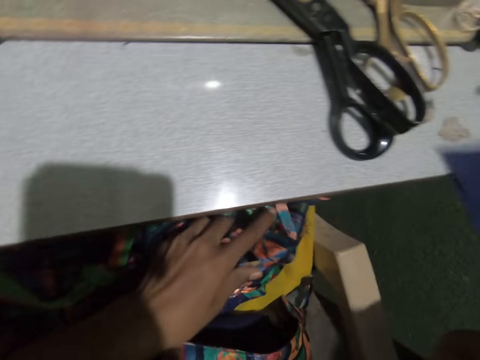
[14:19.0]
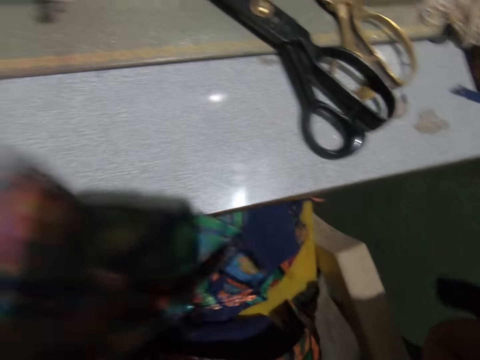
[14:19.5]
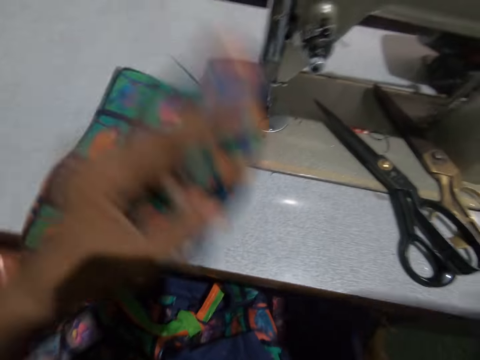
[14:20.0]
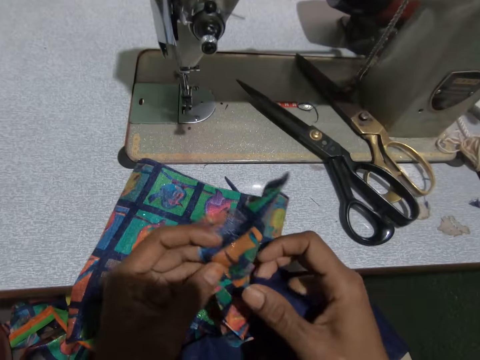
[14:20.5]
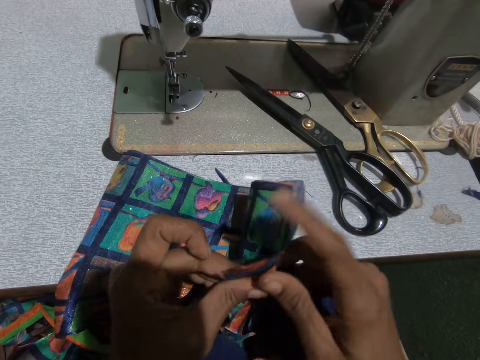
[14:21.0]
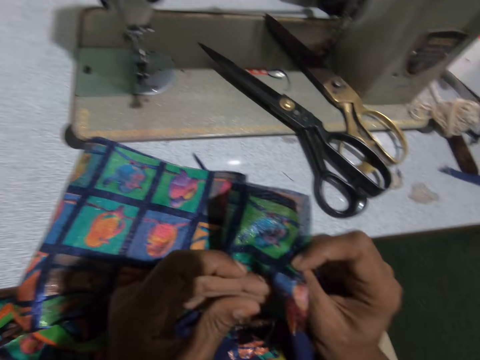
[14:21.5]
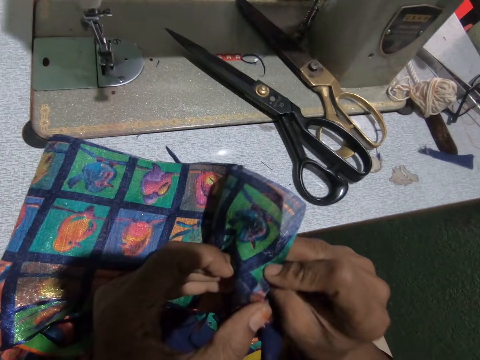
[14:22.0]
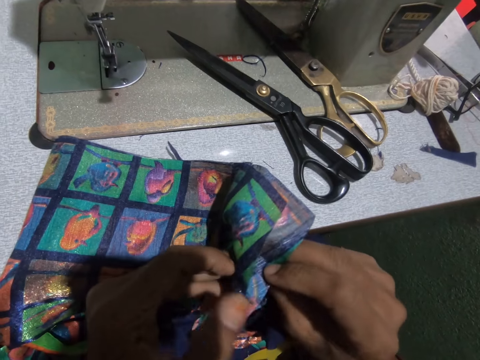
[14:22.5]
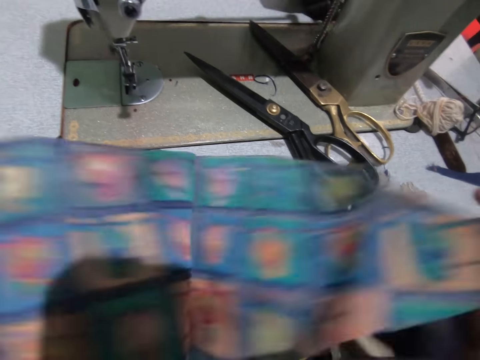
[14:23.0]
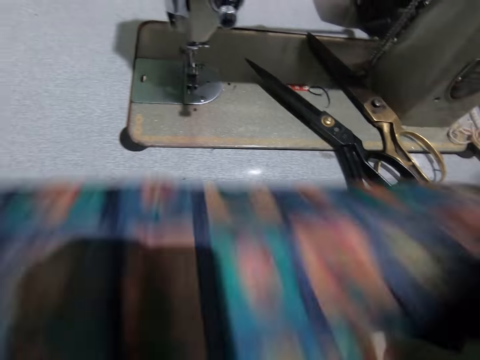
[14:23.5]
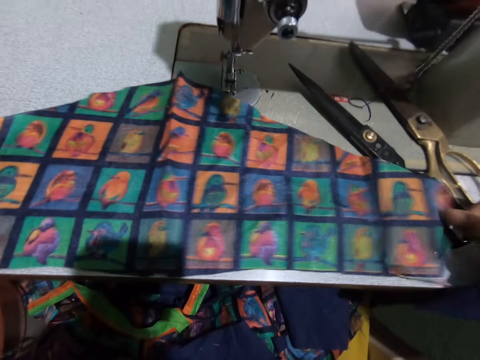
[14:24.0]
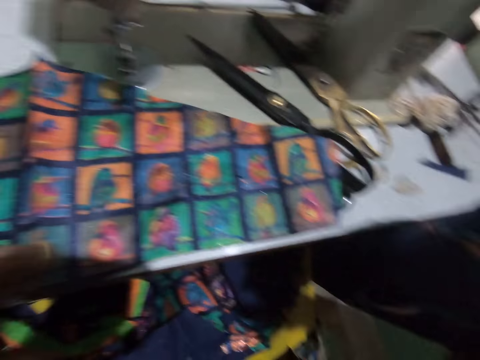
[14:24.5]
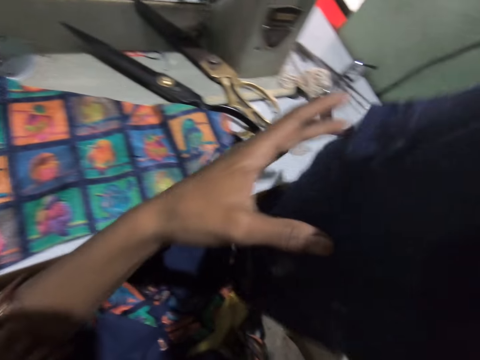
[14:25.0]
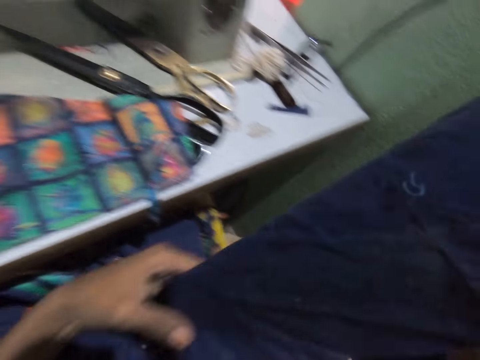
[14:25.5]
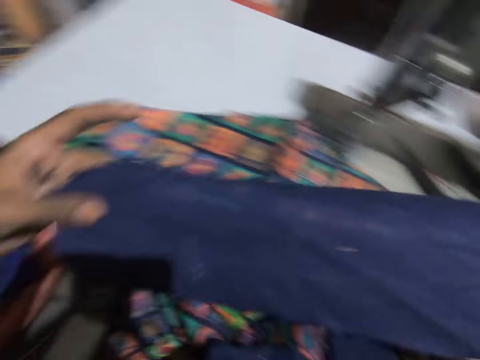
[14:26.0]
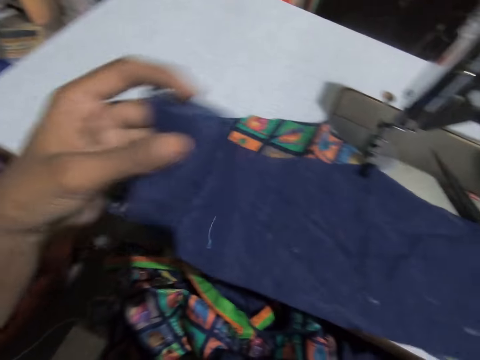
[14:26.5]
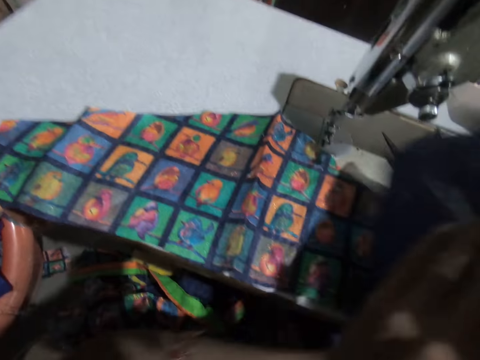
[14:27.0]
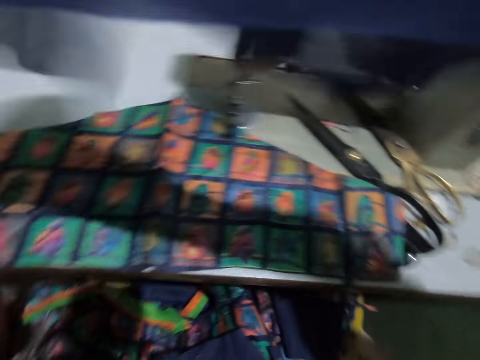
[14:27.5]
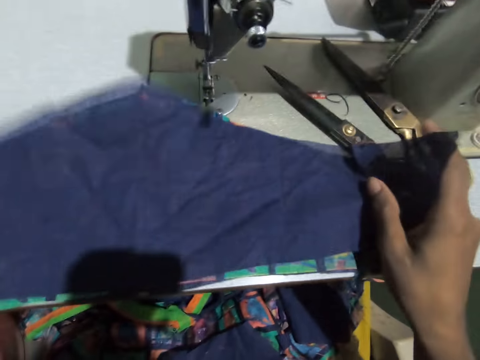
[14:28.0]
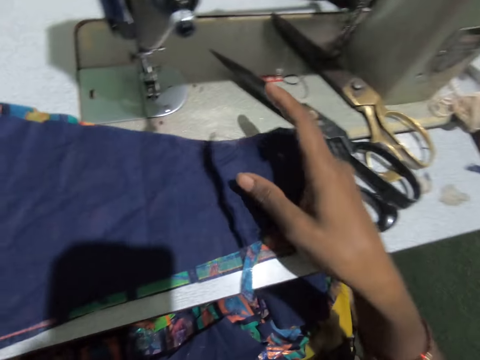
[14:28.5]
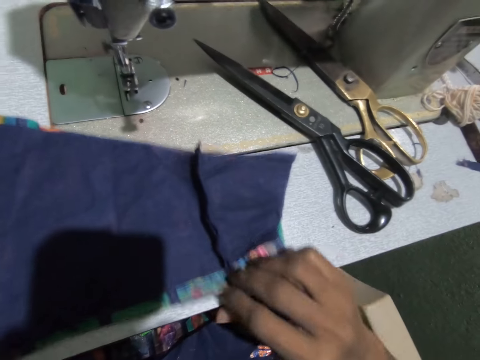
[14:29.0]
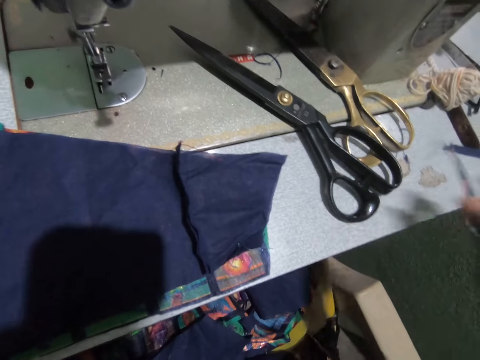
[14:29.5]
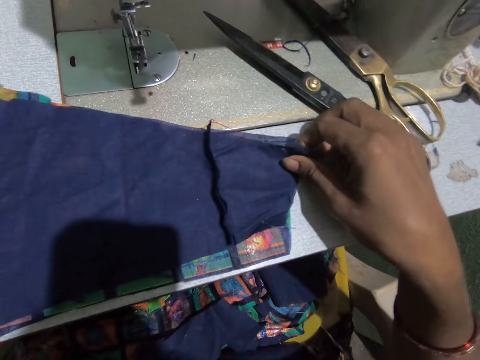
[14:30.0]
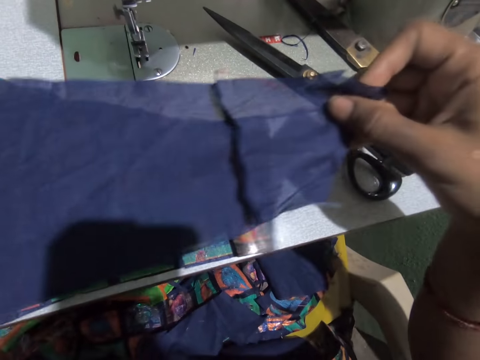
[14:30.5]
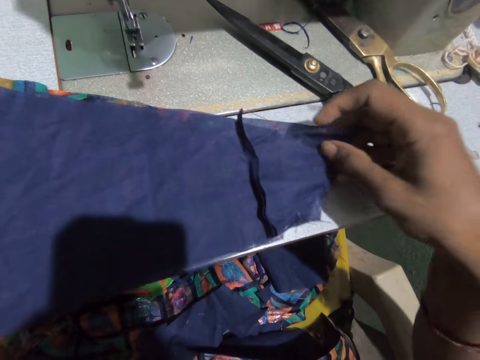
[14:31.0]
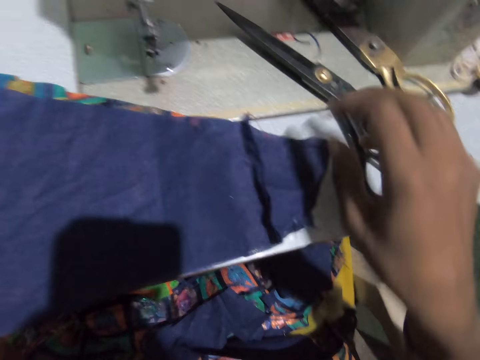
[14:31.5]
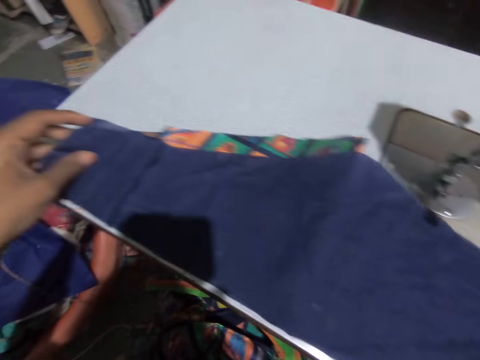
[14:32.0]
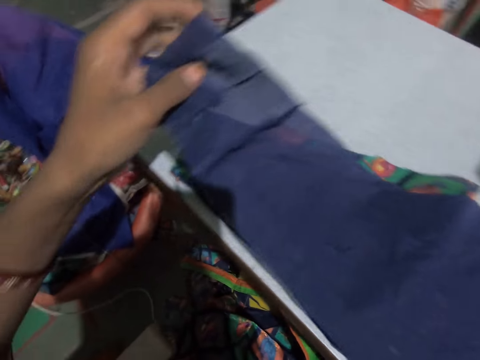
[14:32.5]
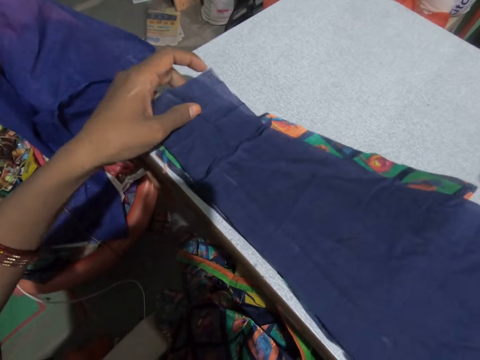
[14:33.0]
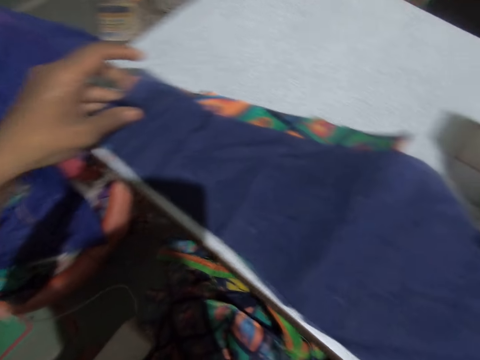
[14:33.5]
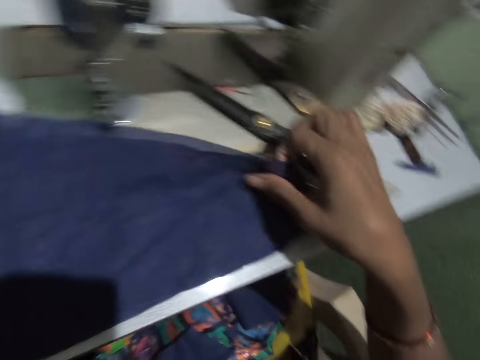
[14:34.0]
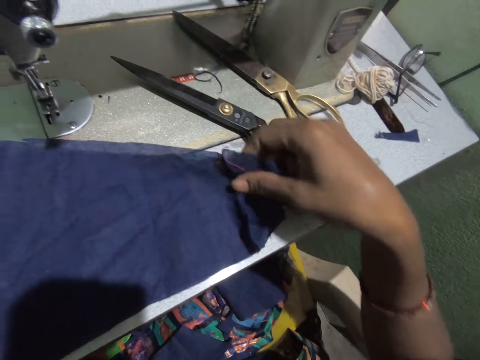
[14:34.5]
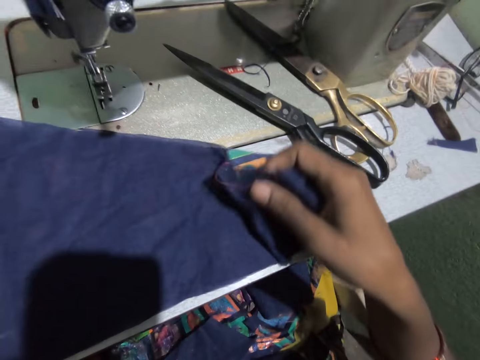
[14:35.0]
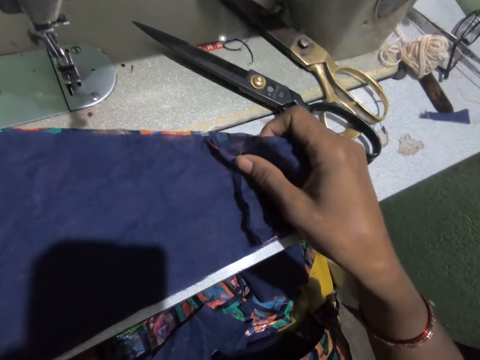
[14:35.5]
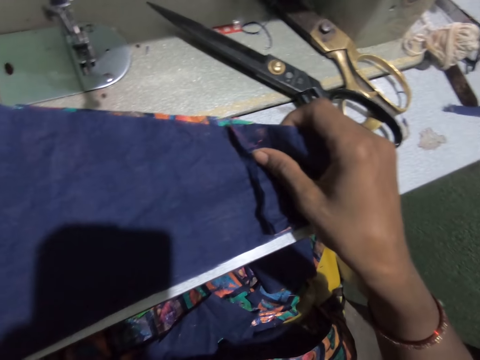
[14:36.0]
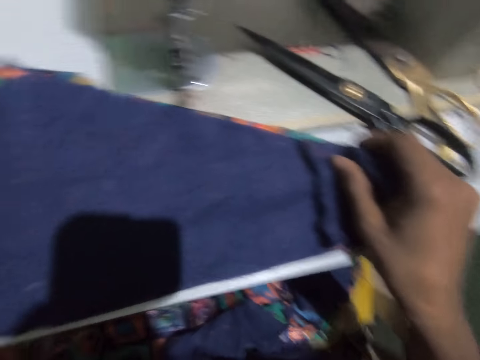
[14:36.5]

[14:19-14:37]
The camera wearer picks up a print material from the bag with her left hand. She drops the cloth on the sewing table. She holds the print material with both hands. She opens up the print material with both hands. She places the print material on the sewing machine with both hands. She stretches the cloth in her right hand. She holds the cloth with both hands. She turns over the cloth with both hands. She places the cloth on the print material on the sewing machine table with both hands. She drops a cut cloth piece from the clothes. She aligns the cloth on the material with her right hand. She aligns the cloth on the material with her left hand. She aligns the cloth on the material with her right hand.

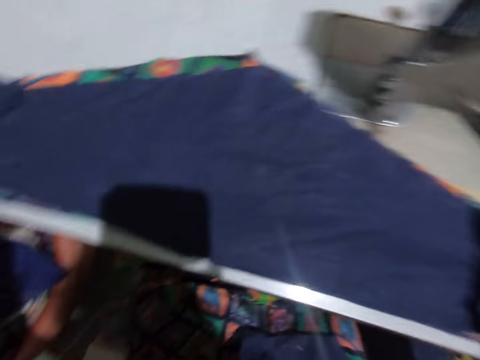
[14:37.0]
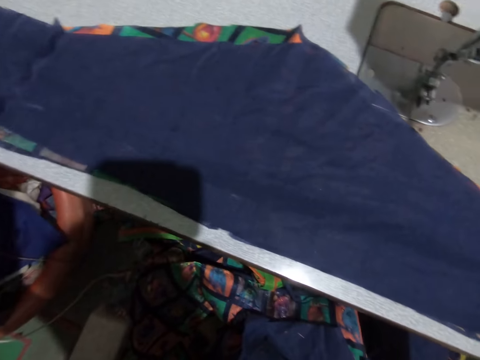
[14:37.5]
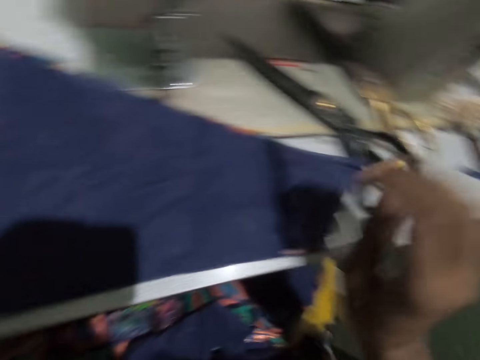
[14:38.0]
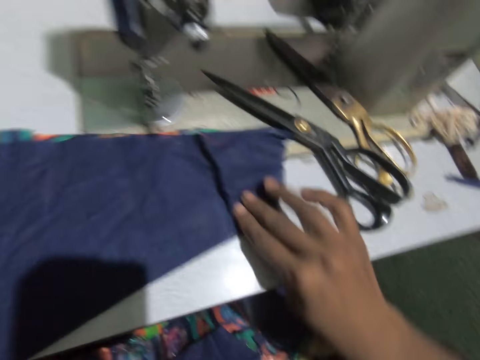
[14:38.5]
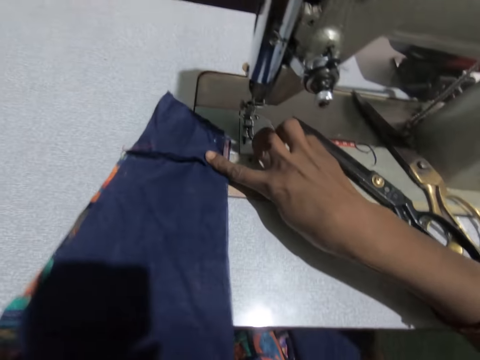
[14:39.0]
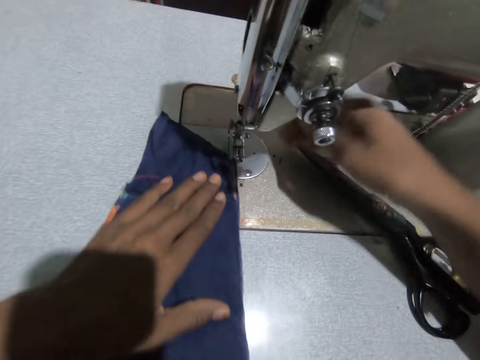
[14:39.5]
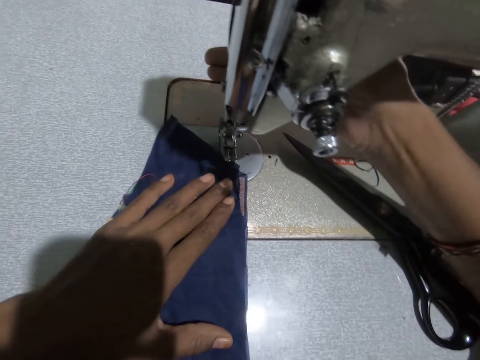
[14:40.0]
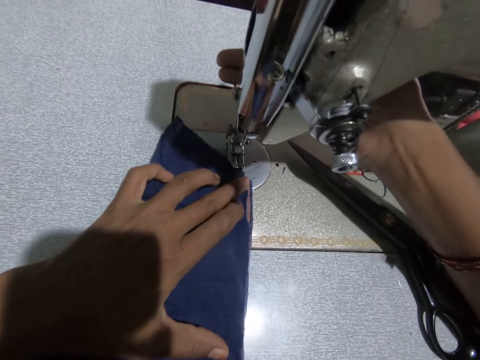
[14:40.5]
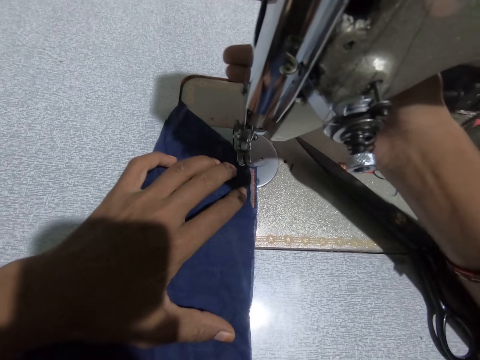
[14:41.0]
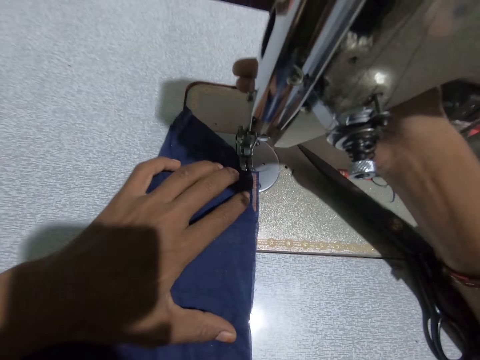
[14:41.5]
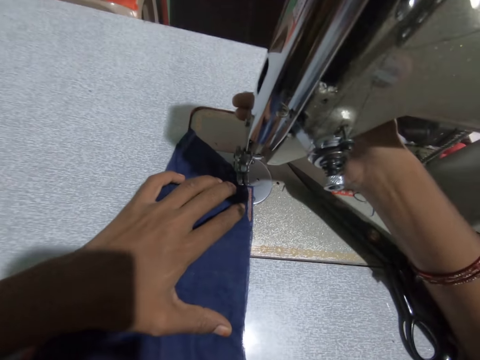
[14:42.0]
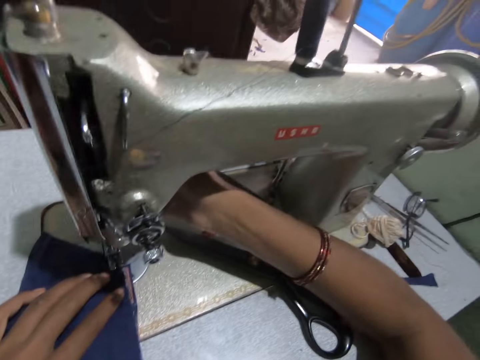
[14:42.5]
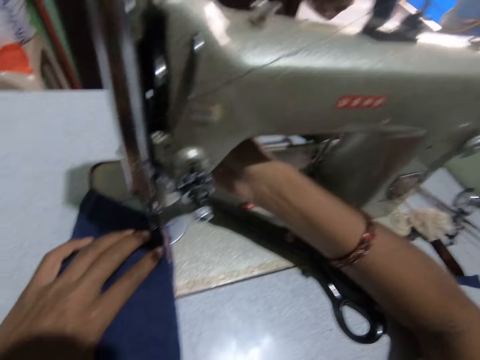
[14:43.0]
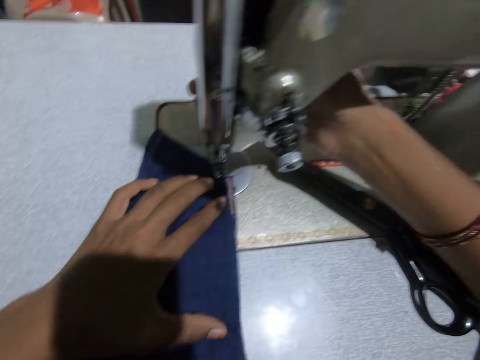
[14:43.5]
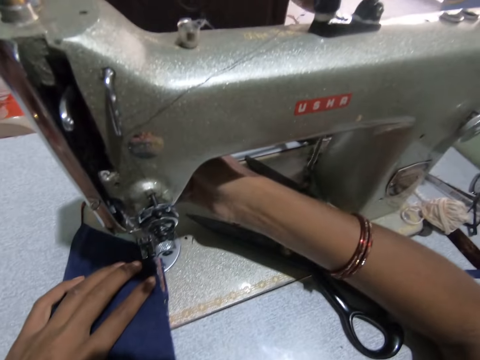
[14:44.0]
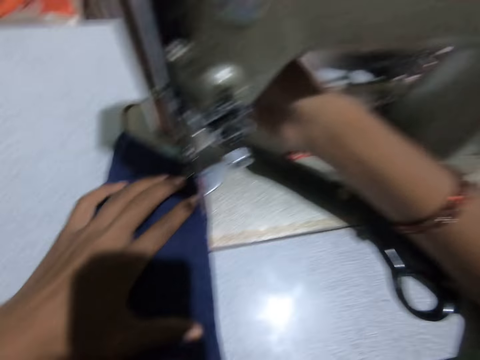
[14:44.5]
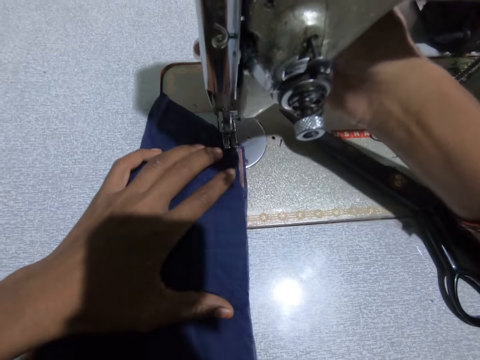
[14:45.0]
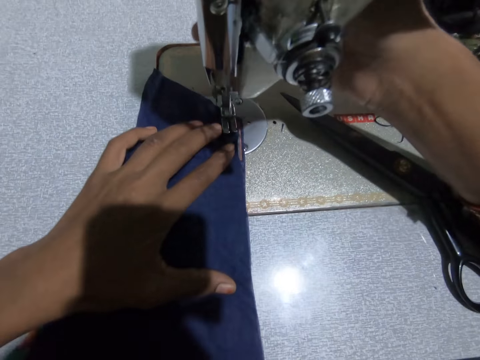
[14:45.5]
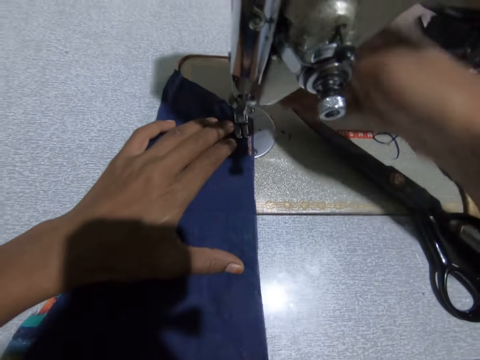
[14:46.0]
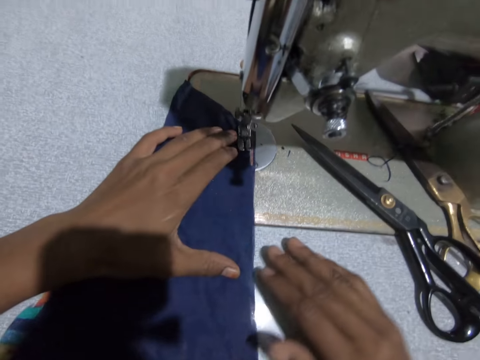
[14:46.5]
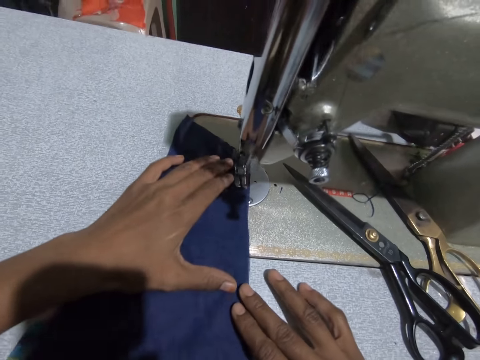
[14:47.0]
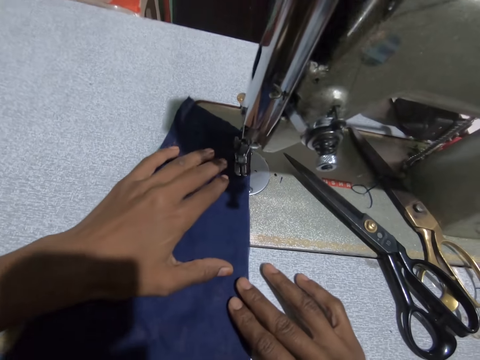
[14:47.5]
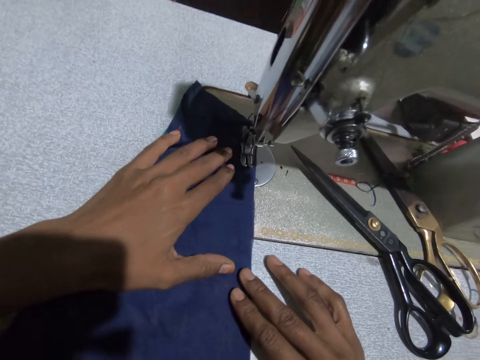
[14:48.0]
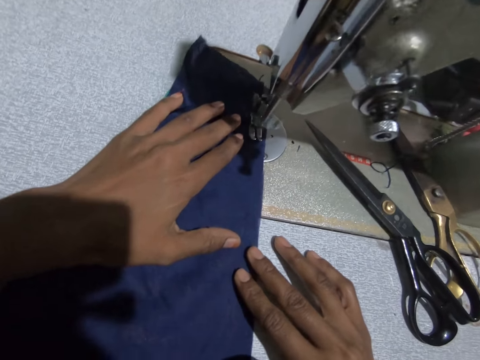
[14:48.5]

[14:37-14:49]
The camera wearer turns the cloths to the sewing machine needle part. She operates the sewing machine with her right hand. She positions the cloth on the sewing needle. She sews the cloth on the print material with the sewing machine.
